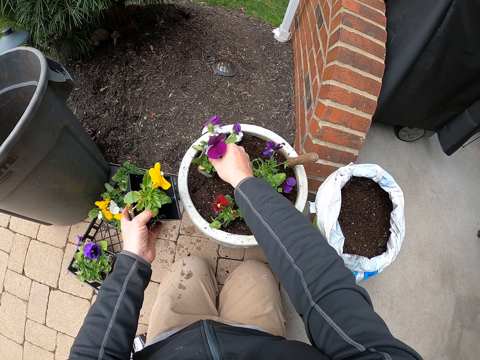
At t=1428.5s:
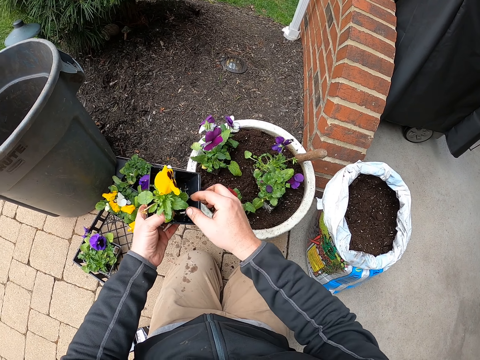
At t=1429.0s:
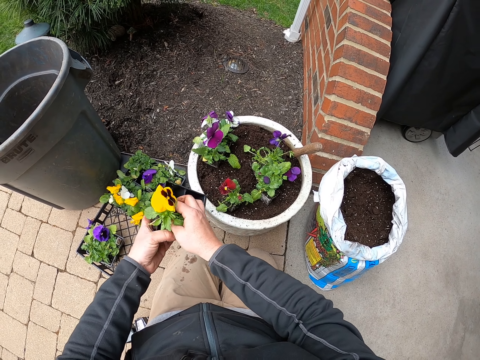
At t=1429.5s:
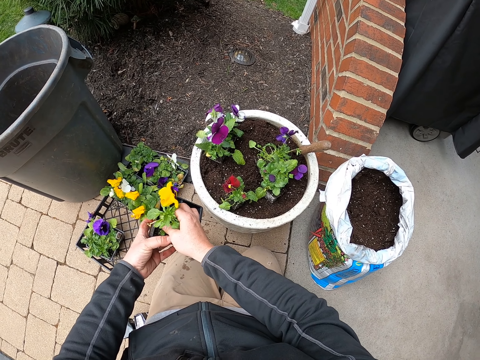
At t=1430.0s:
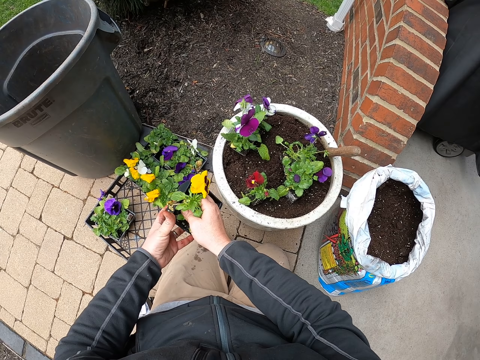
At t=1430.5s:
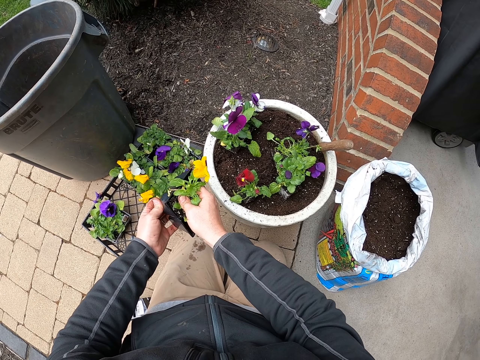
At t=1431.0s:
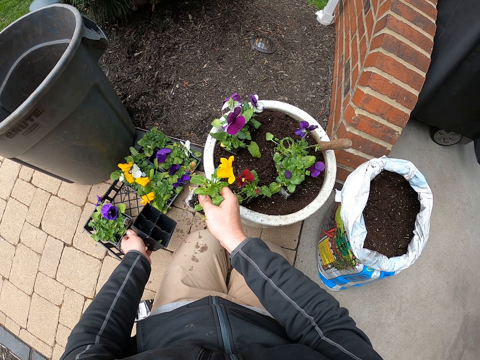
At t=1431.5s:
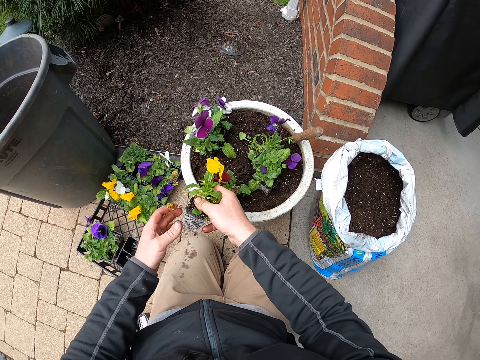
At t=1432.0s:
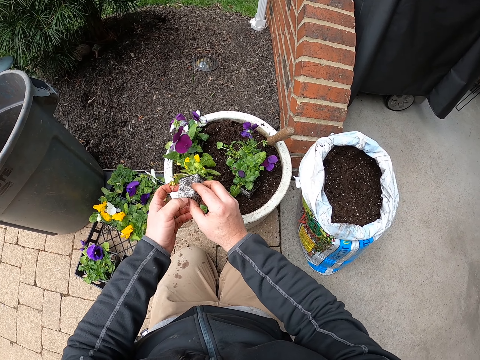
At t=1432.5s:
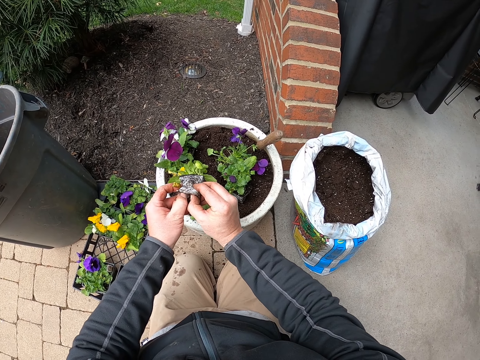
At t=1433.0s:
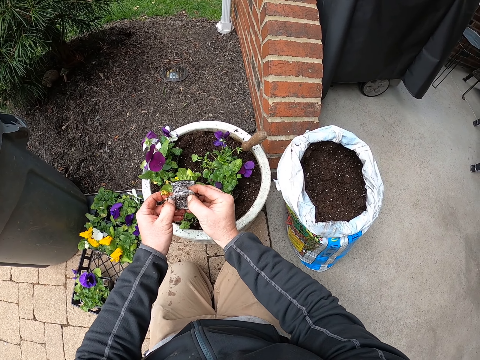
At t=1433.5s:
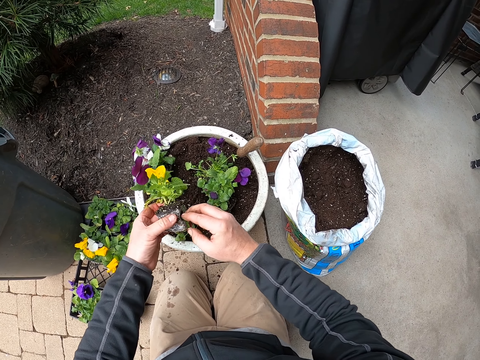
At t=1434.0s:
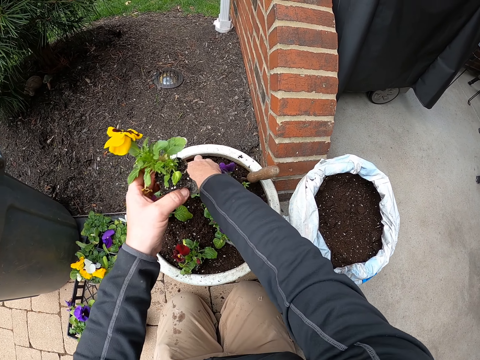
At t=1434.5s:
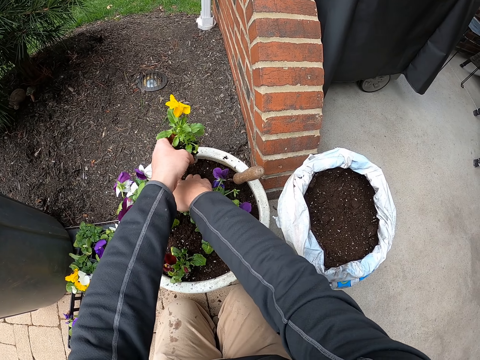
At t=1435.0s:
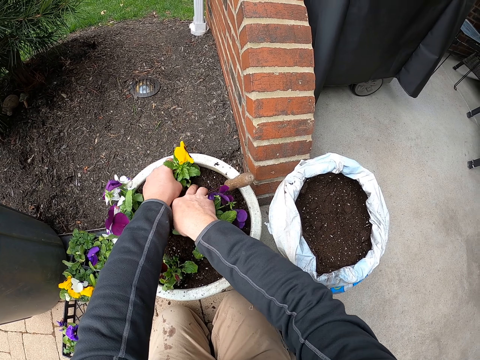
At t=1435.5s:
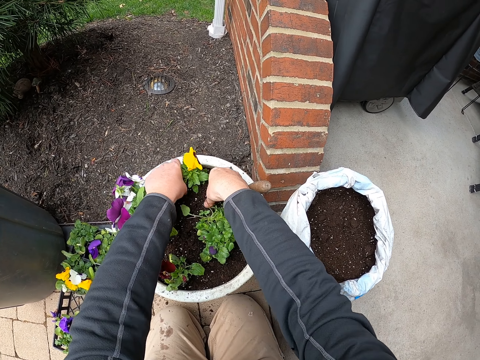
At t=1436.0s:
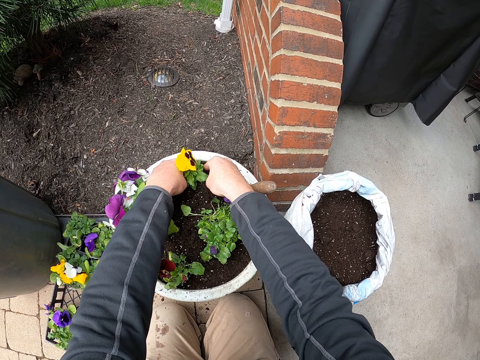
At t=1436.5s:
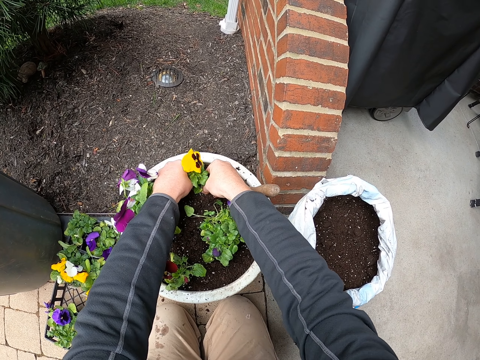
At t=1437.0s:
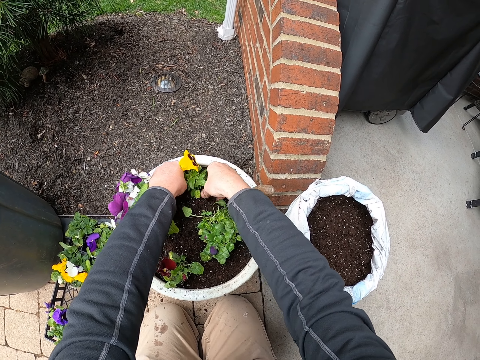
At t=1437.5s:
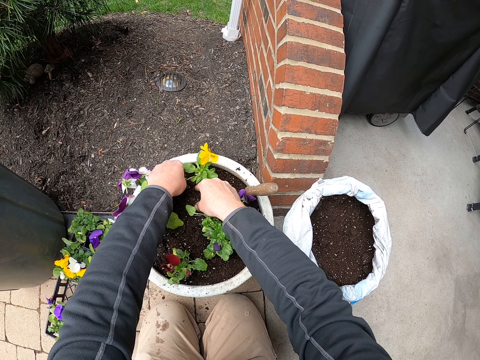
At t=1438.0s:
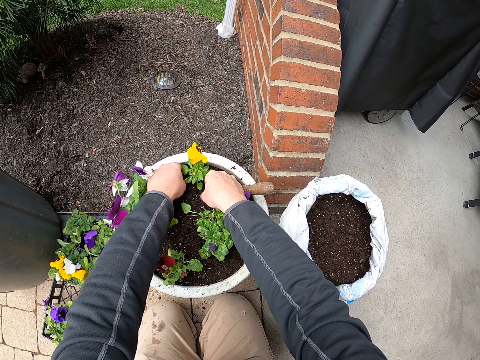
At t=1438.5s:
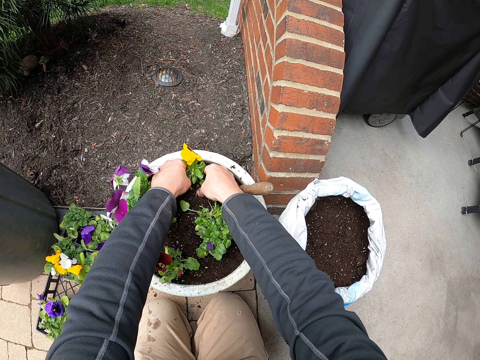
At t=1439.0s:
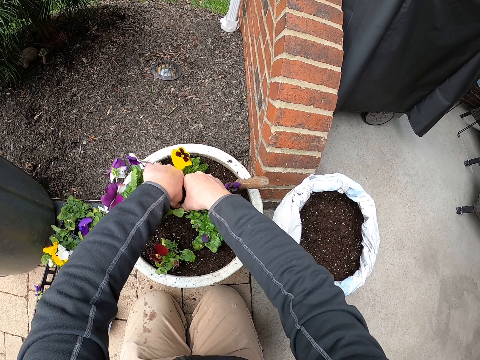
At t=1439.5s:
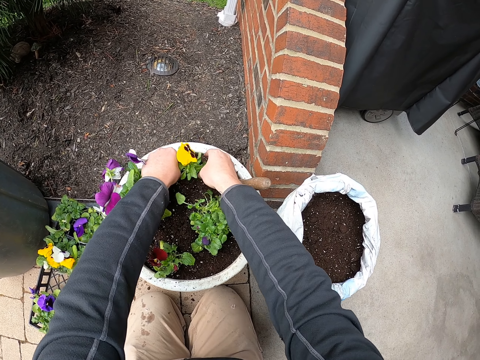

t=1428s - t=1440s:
The camera wearer puts the plant in the bucket. They remove the flower from the seed tray. They drop the seed tray on the floor. They pull the flower, hold the plant, and move soil. They fix the plant in the bucket. They put the flower on the soil and plant the flower.

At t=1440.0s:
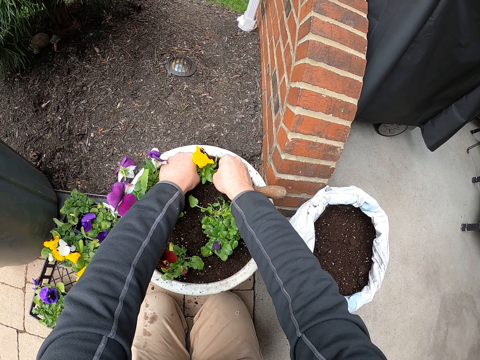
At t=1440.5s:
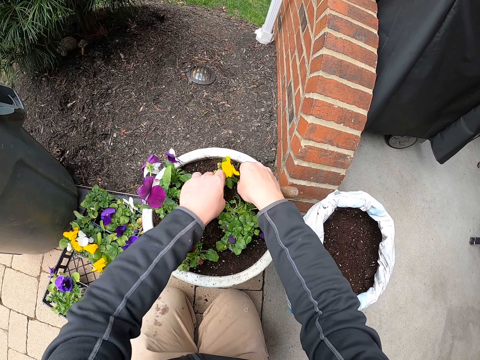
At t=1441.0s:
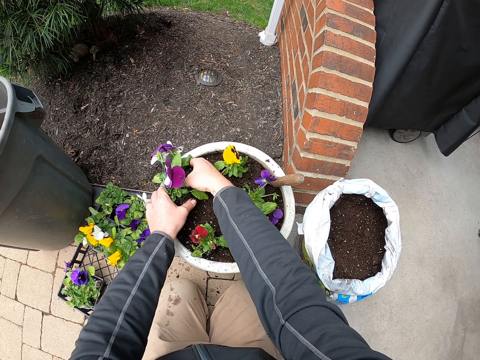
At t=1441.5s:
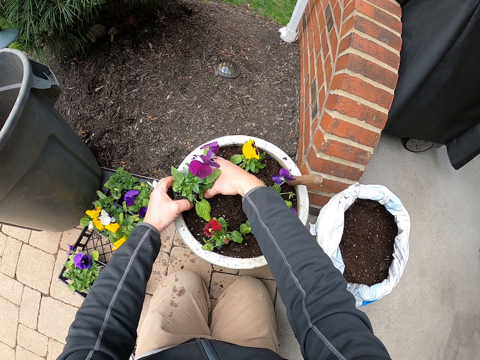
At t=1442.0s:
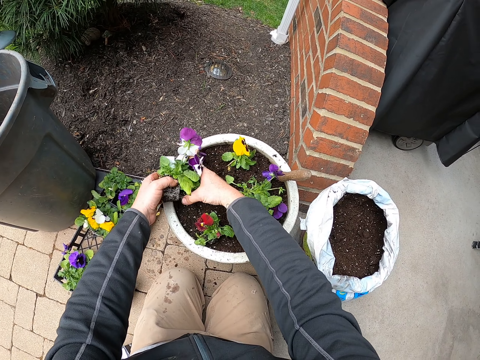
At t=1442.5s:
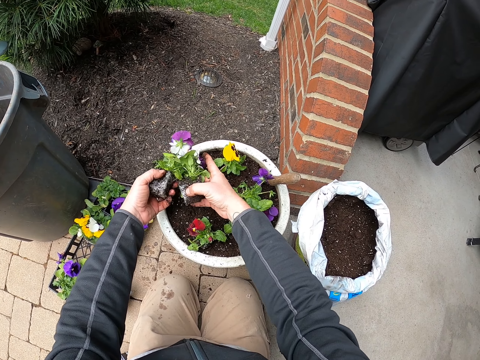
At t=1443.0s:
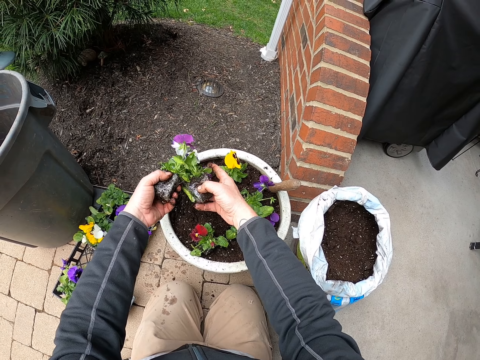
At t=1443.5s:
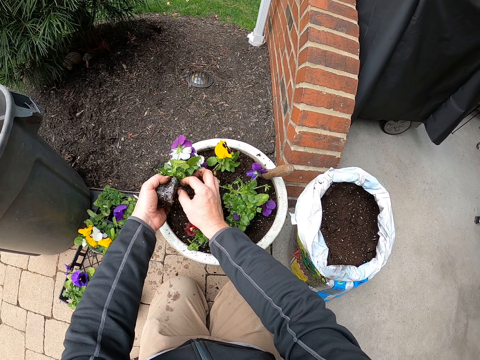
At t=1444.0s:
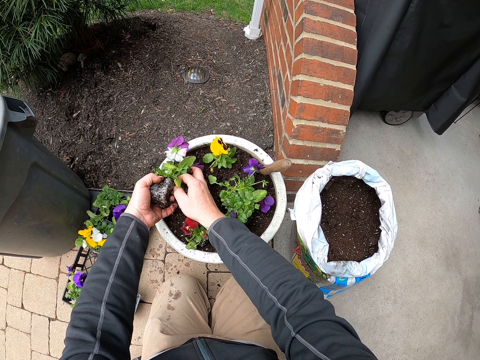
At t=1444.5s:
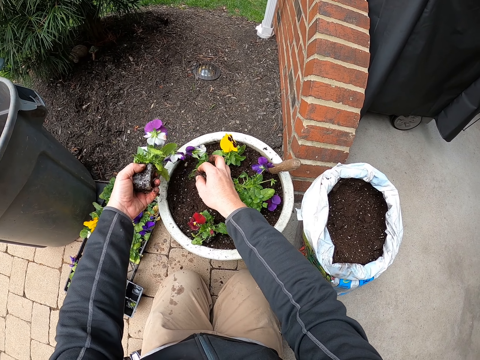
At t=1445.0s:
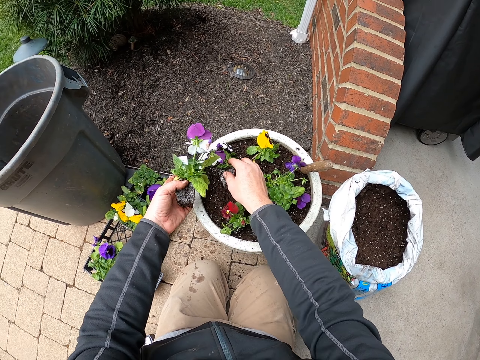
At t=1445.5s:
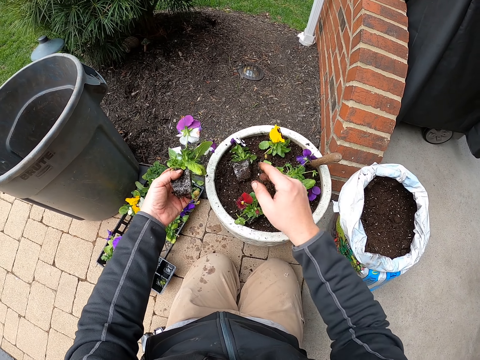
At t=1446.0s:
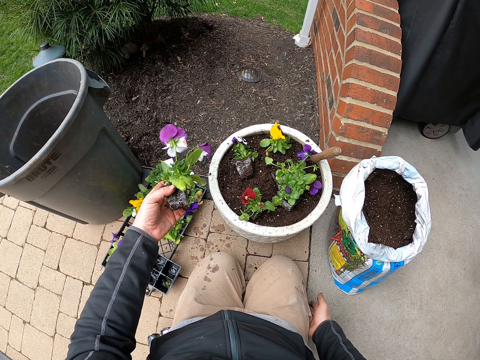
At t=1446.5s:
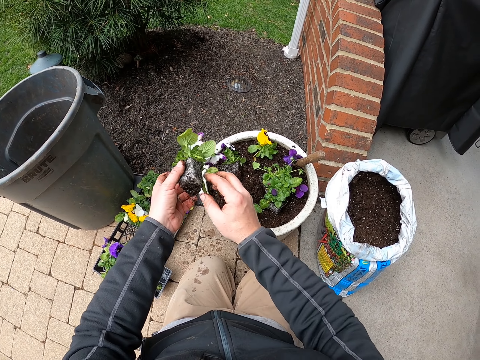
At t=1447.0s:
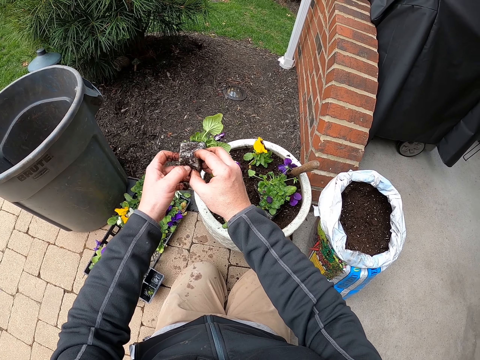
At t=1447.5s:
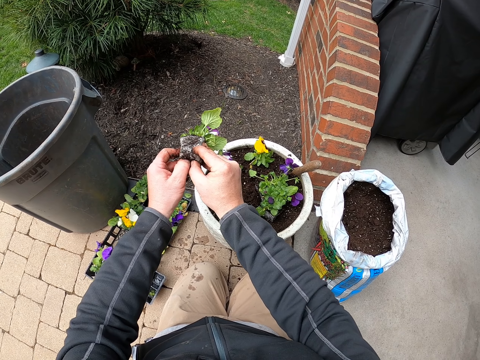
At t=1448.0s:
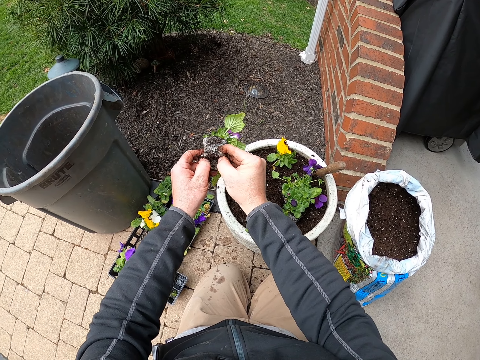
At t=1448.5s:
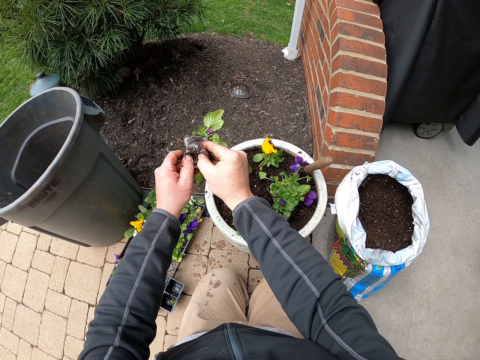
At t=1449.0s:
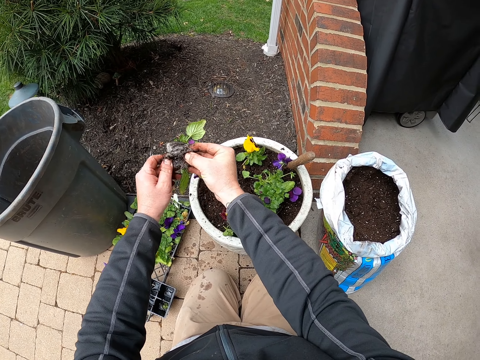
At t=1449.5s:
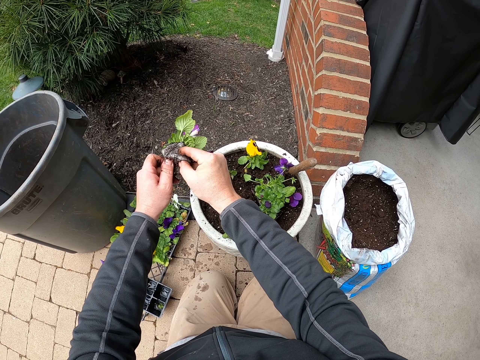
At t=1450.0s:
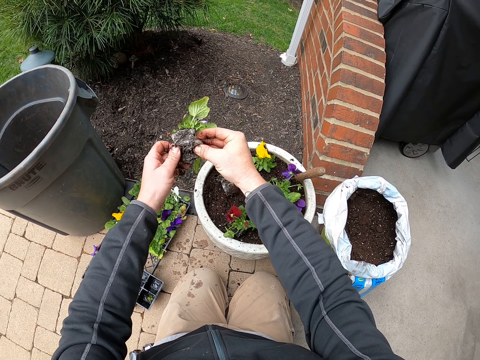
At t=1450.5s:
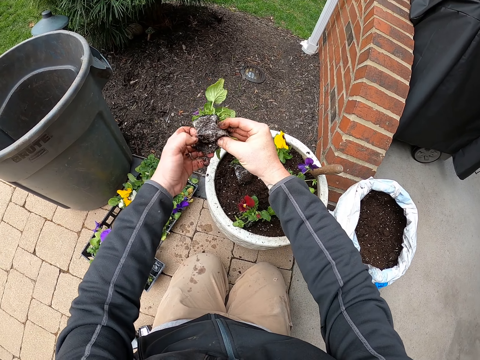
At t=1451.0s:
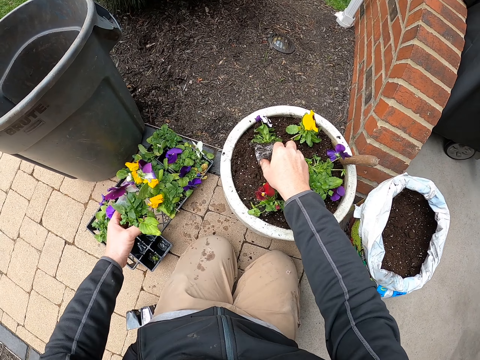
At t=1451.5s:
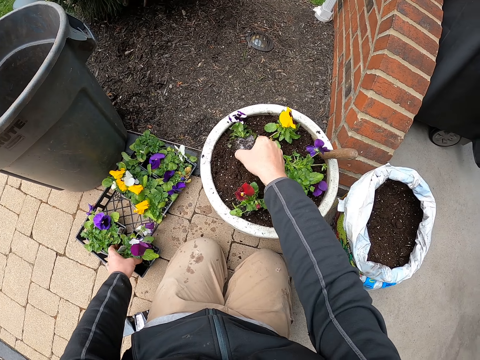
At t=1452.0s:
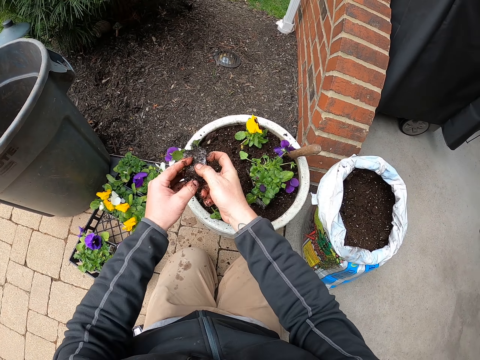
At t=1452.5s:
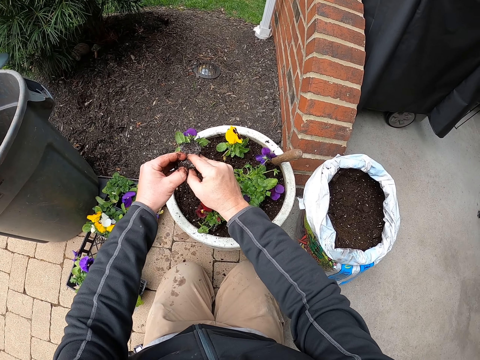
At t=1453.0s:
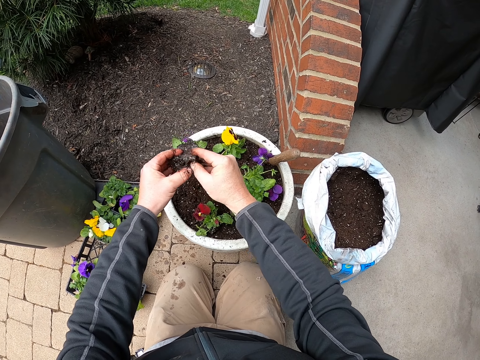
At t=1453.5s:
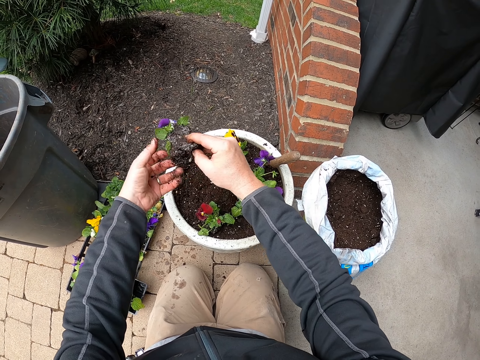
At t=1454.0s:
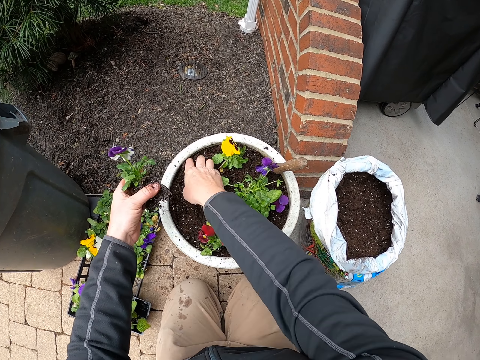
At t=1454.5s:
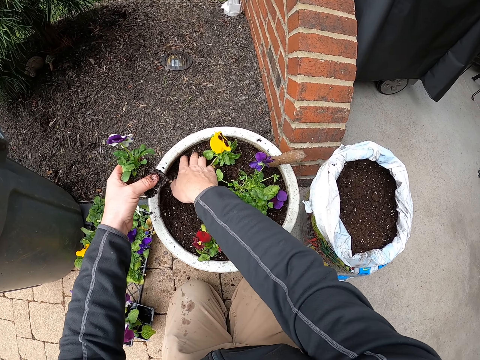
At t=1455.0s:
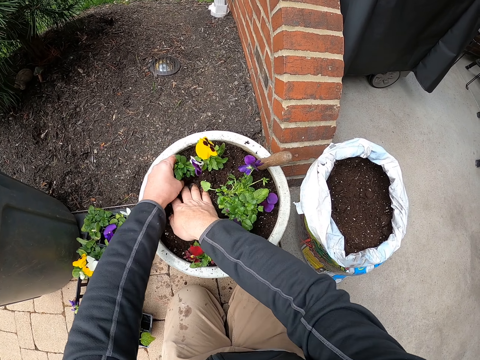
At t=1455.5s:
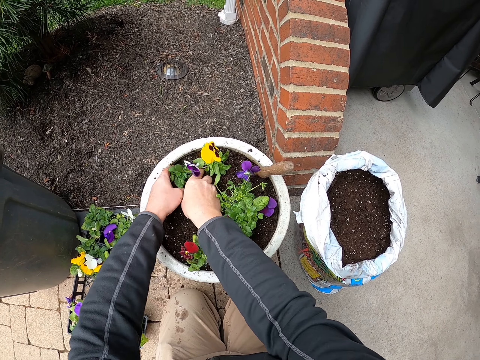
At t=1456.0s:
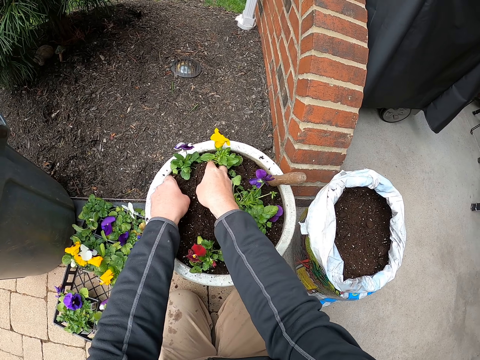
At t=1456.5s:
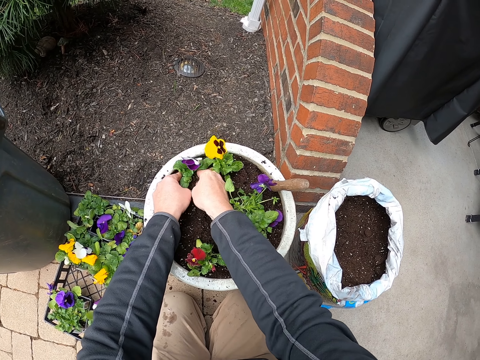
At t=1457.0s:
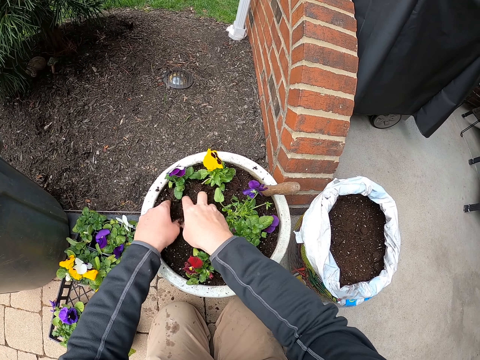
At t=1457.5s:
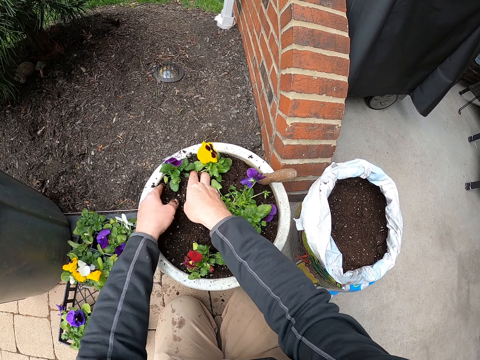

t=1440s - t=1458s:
The camera wearer holds flowers. They take a plant and separate the flowers. They hold the plant. They put the plant on the bucket. They move their fingers and rub their hand on the lap. They hold the plant and pull a flower. They take another plant. They put the flower on the seed tray, pull the flower, and hold the plant. They move soil and dig the soil. They plant the flower and fix the plant. They move soil to the plant.
